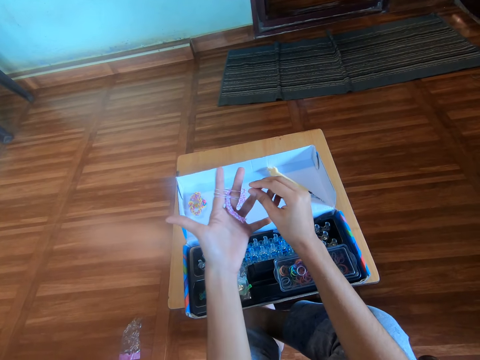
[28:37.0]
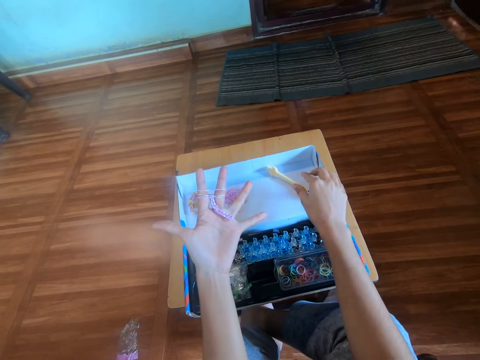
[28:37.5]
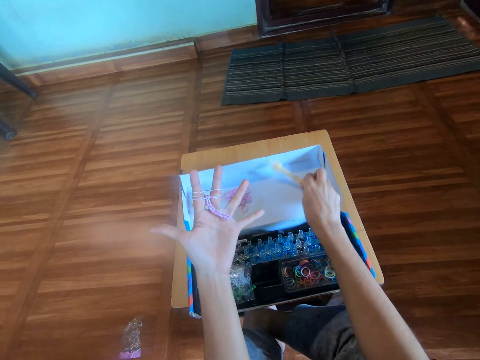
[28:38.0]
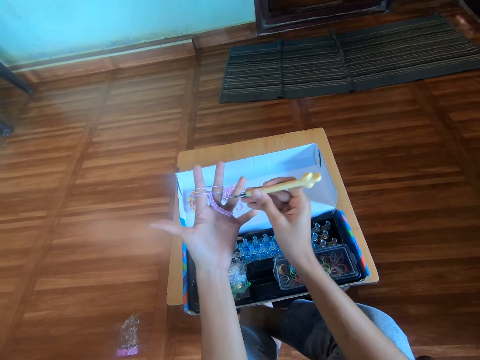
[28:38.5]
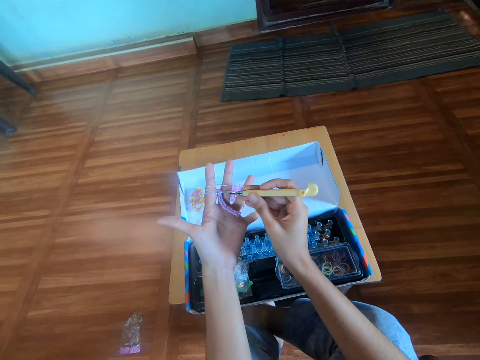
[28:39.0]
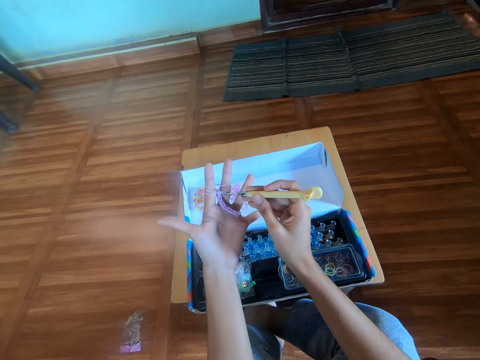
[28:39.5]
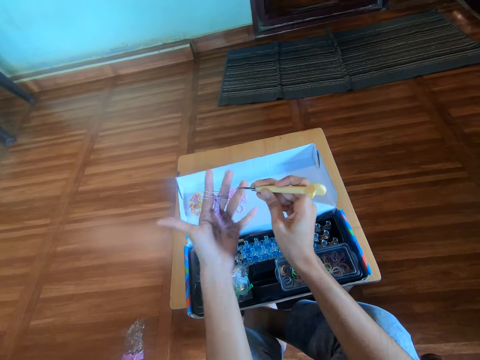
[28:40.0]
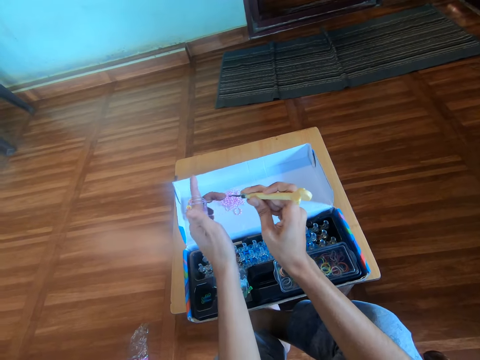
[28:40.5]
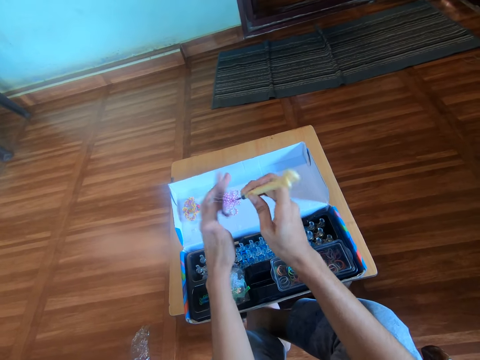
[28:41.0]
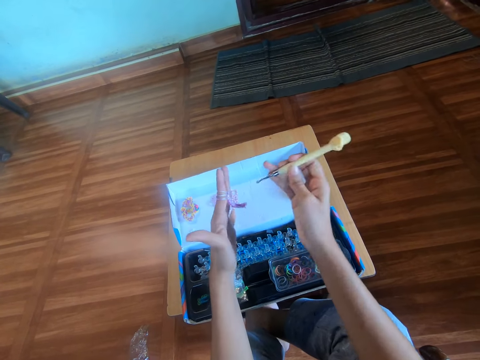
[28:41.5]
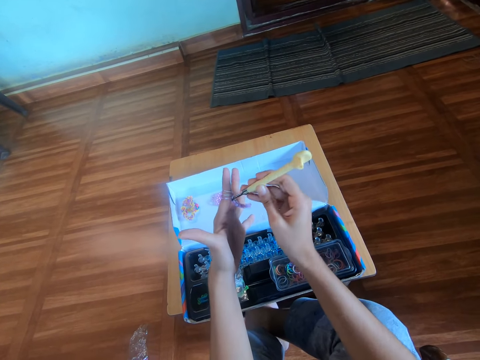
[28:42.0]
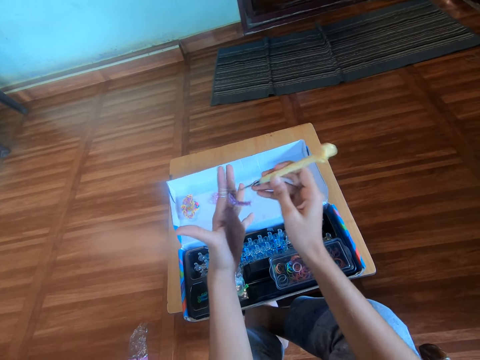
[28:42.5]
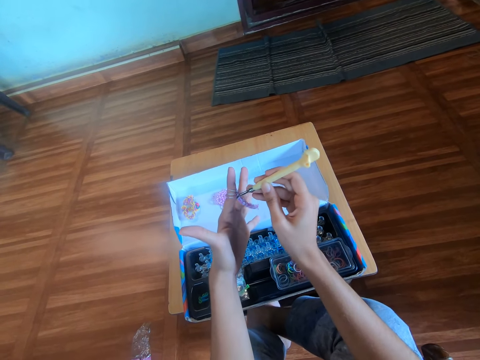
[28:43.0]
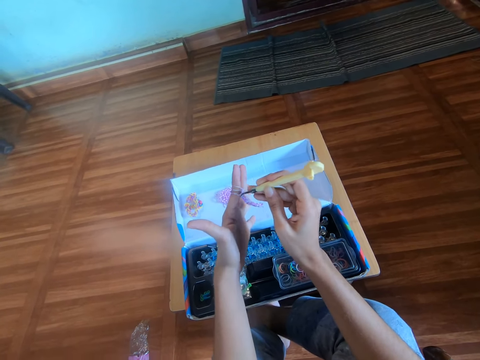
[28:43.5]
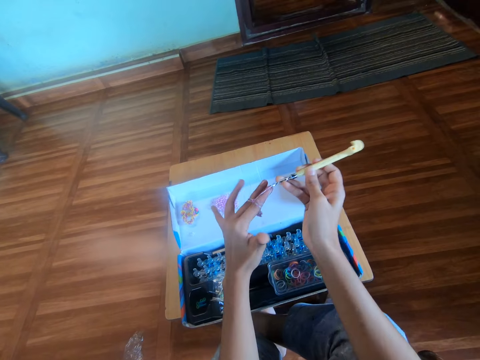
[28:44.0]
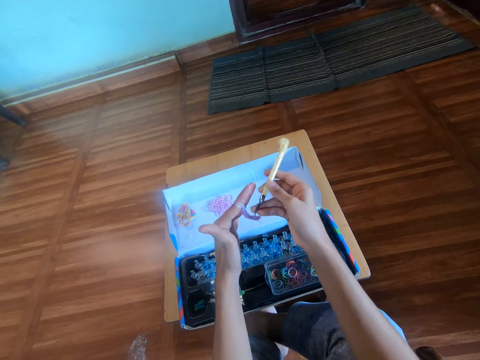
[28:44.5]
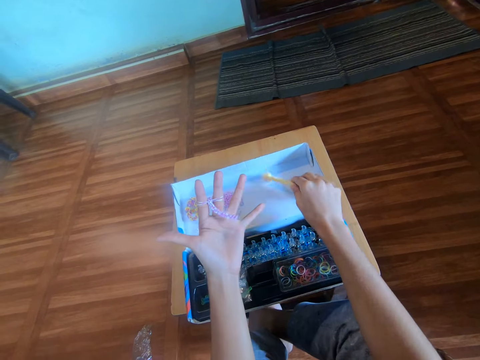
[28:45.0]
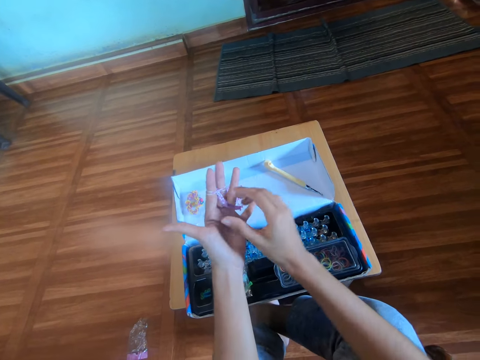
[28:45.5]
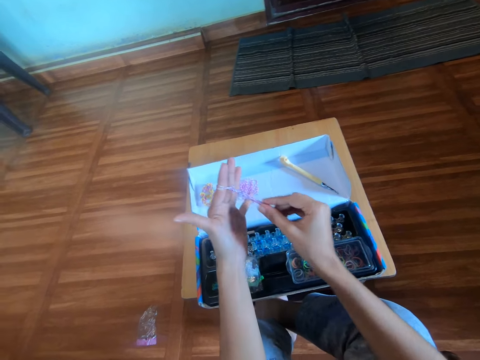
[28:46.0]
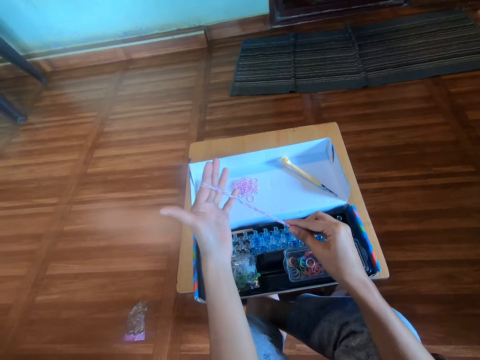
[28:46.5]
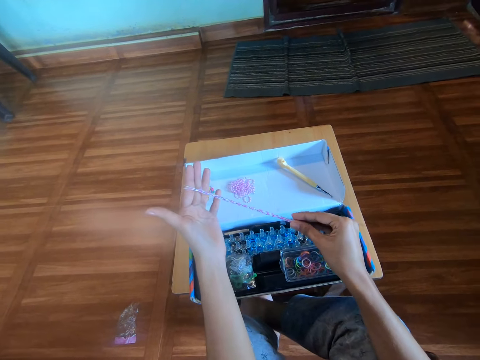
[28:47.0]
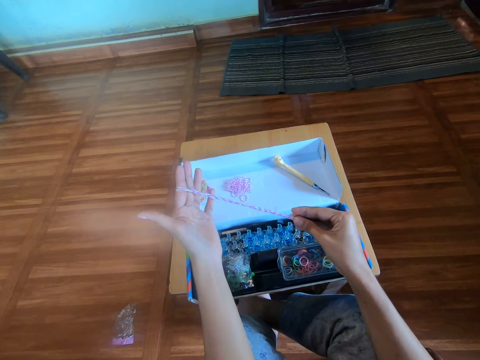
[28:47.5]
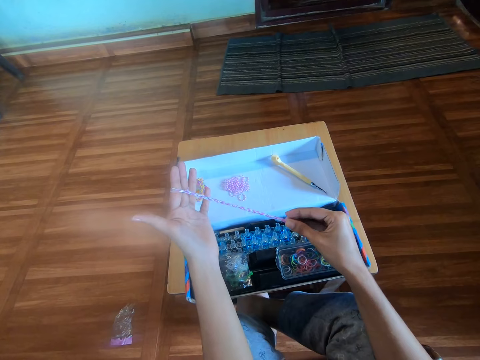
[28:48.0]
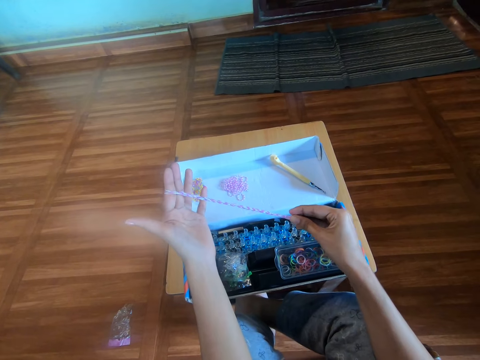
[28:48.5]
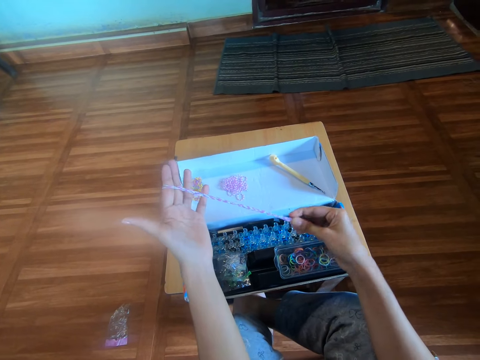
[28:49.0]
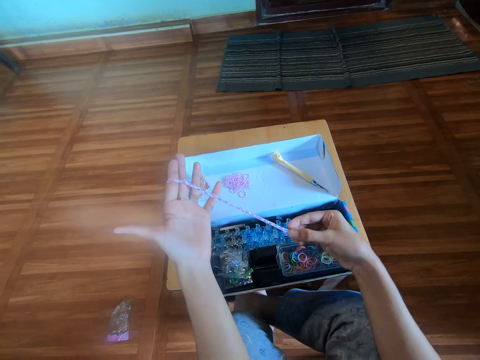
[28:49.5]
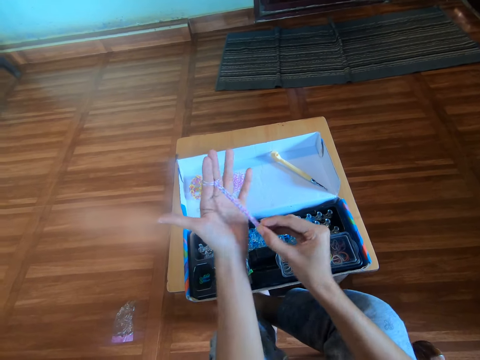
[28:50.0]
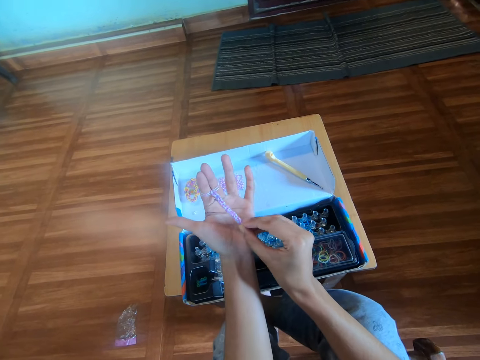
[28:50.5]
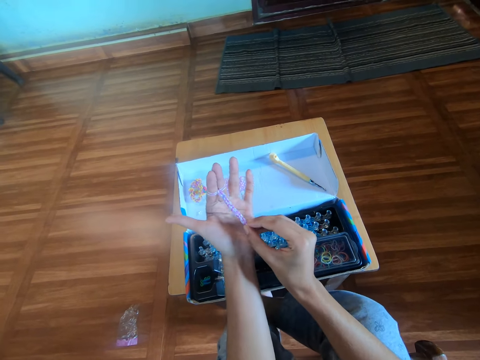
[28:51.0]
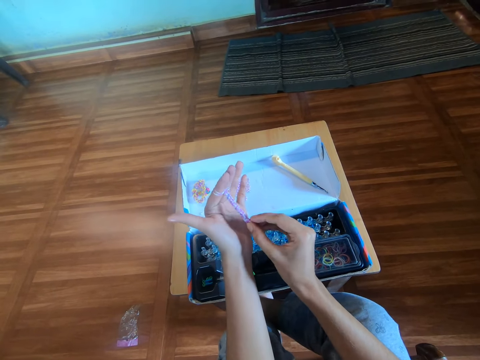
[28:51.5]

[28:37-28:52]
The camera wearer picks up the crochet hook from the box with her right hand. She knits the rubber band with the crochet hook. She adjusts the mini rubber bands in her left fingers with the crochet hook in her right hand. She aligns the rubber band bracelet. She drops the crochet hook on the box with her right hand. She pulls the loom band in her left hand with her right hand.

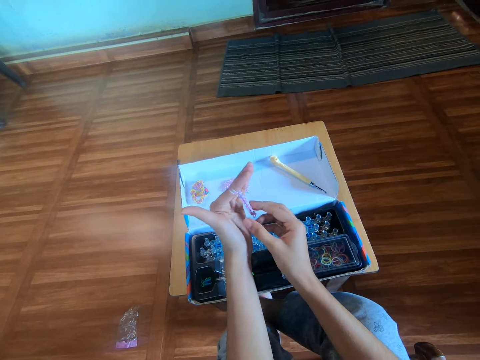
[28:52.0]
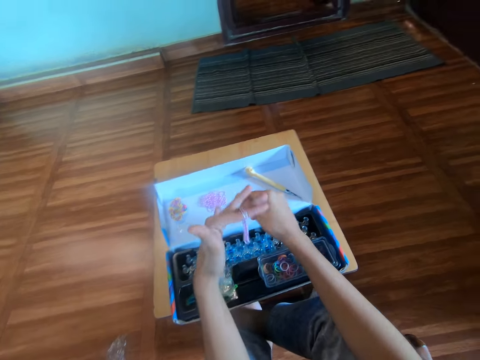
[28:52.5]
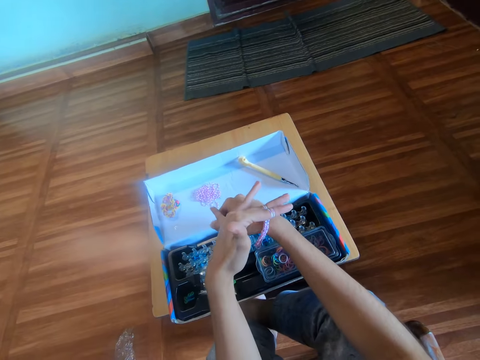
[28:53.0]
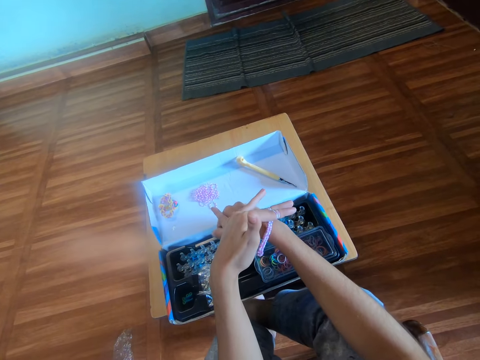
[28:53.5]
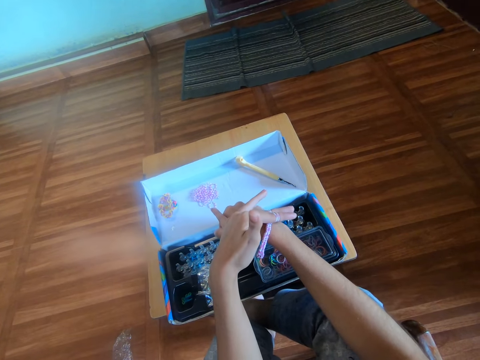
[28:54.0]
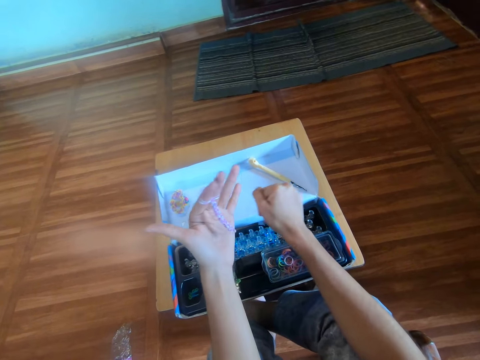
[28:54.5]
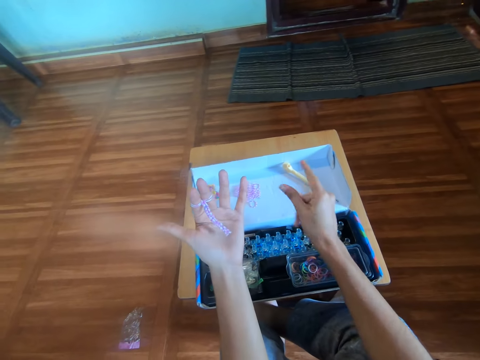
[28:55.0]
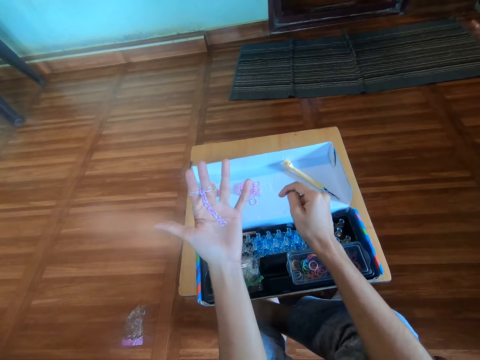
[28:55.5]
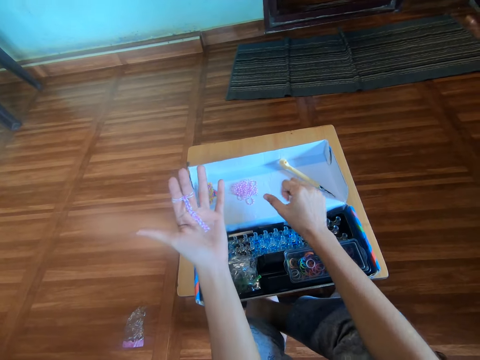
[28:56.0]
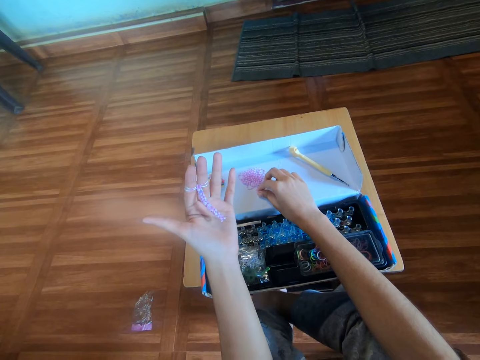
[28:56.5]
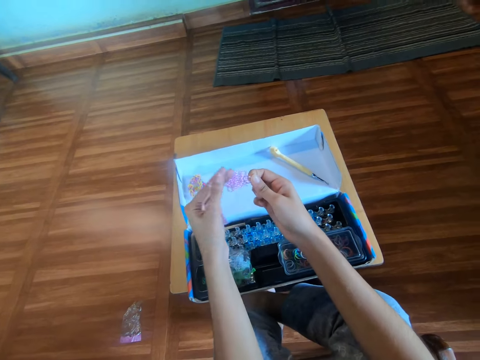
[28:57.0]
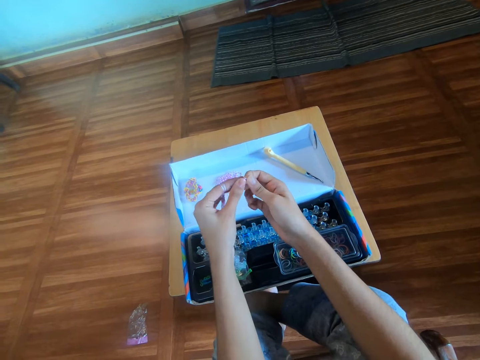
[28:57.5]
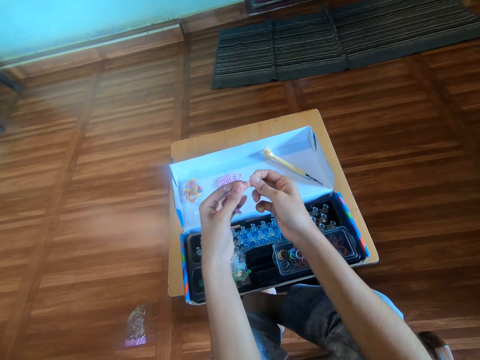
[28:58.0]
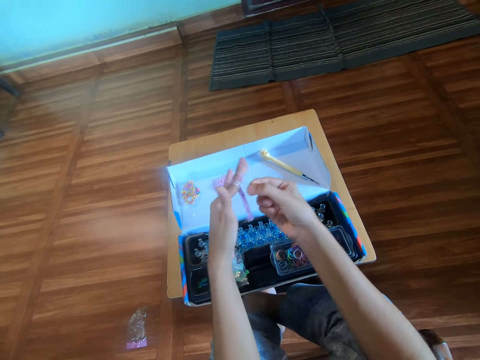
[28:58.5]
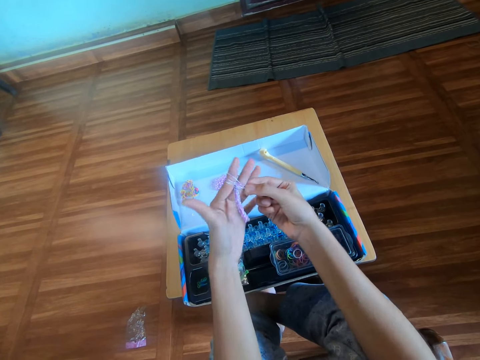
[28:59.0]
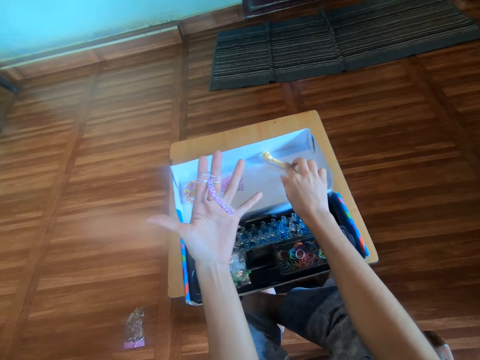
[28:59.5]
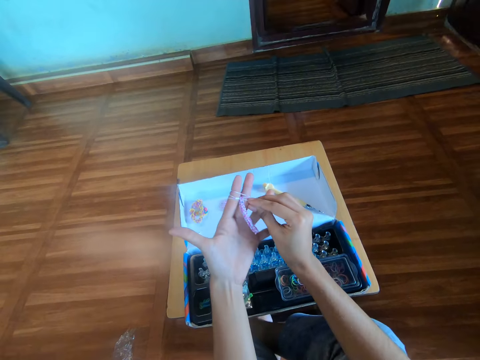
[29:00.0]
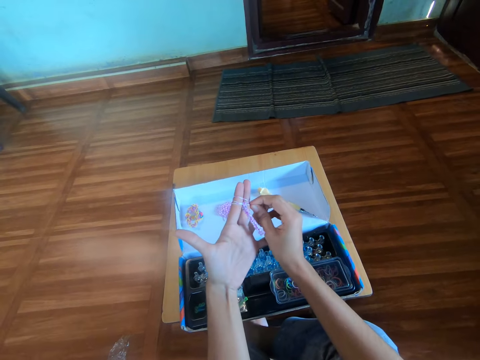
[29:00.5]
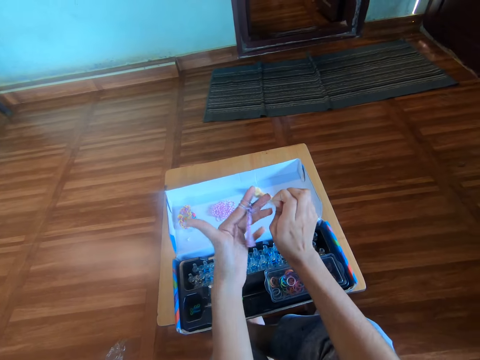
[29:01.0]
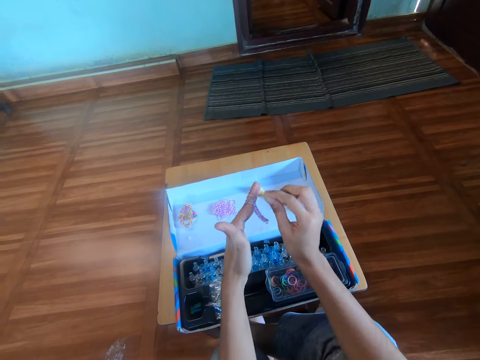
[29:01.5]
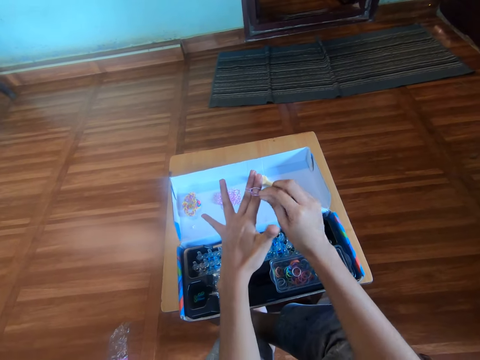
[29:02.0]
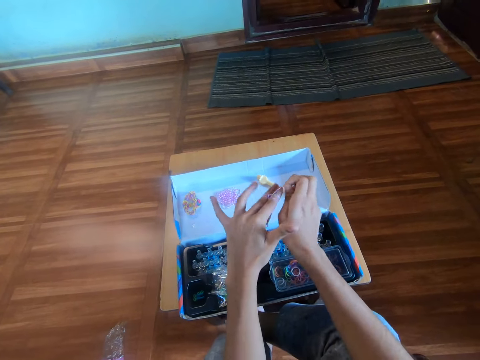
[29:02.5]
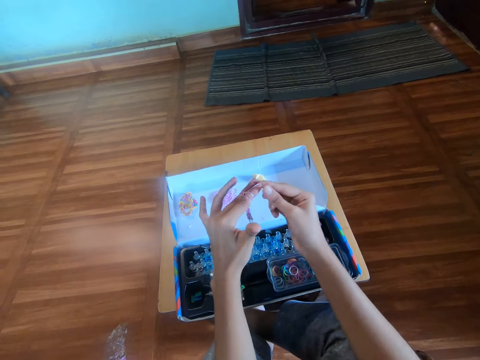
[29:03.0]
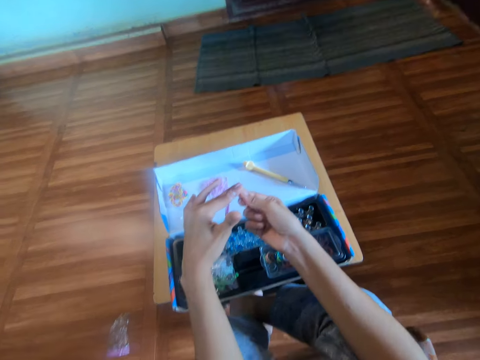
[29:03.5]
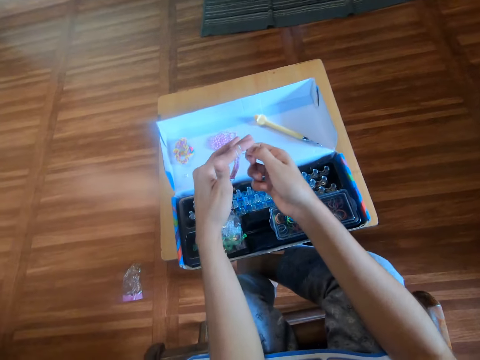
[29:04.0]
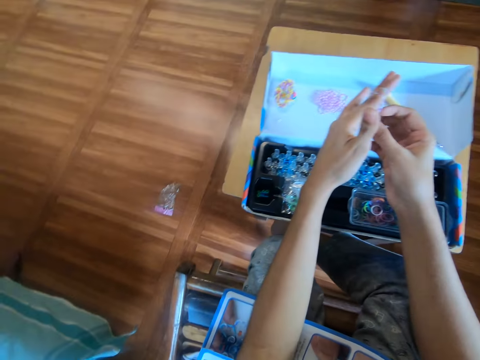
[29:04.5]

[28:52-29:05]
The camera wearer cracks her right fingers. She picks another mini rubber band from the box with her right hand. She puts a sixth mini rubber band in her left fingers, in the index and middle finger. She touches the crochet hook on the box with her right hand. She twists the sixth mini rubber band in her left fingers with her right hand. She makes the bracelet with her fingers using the rubber band.
